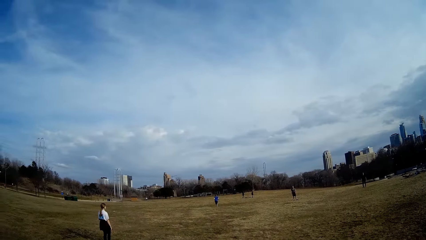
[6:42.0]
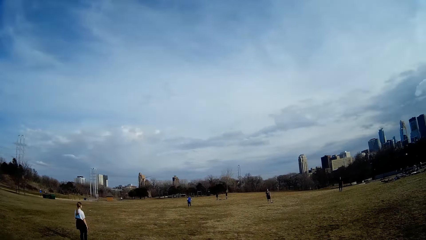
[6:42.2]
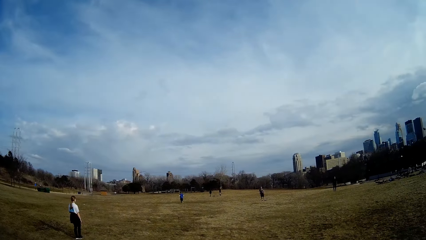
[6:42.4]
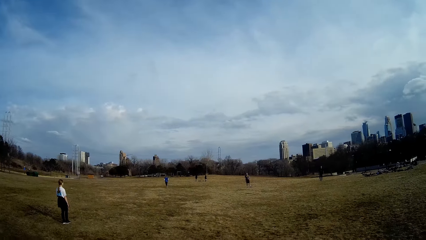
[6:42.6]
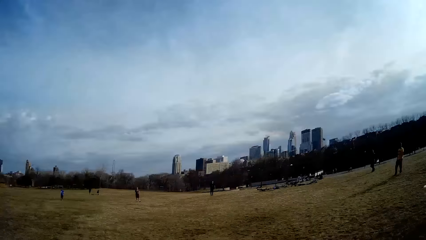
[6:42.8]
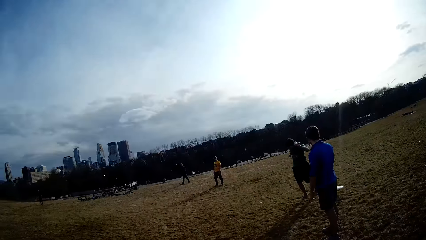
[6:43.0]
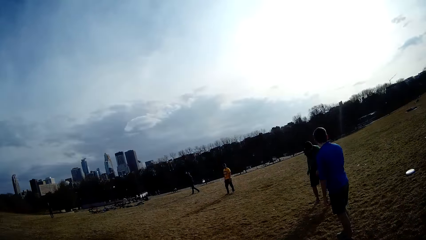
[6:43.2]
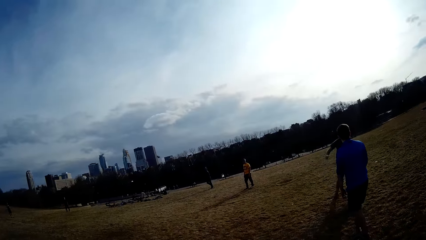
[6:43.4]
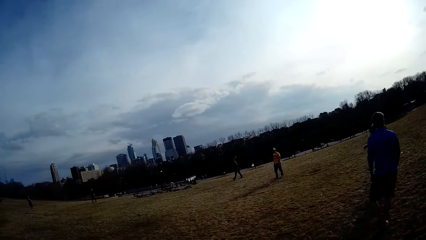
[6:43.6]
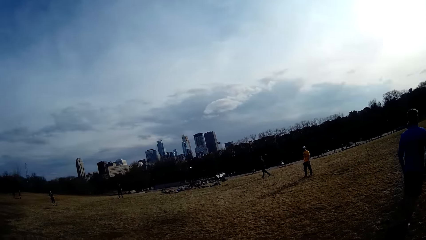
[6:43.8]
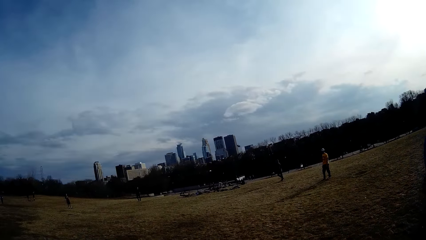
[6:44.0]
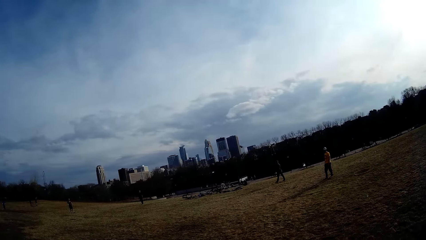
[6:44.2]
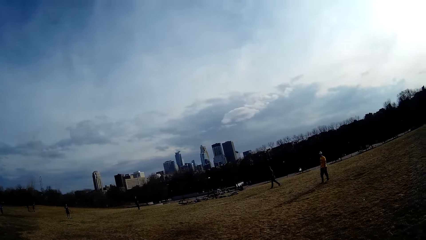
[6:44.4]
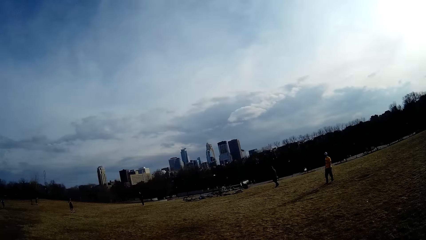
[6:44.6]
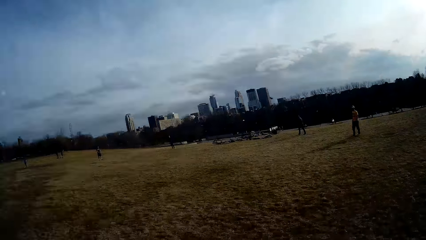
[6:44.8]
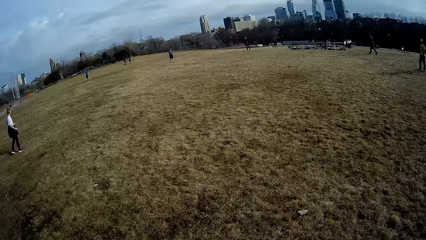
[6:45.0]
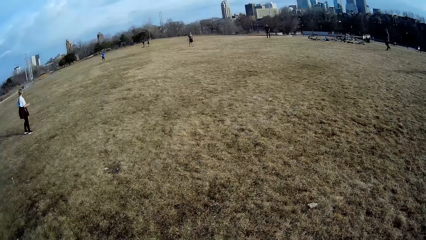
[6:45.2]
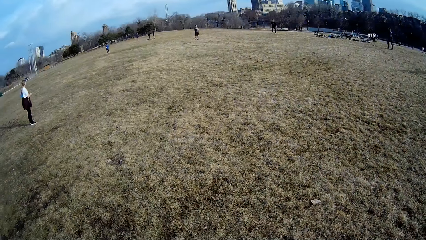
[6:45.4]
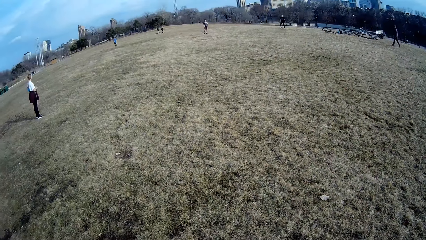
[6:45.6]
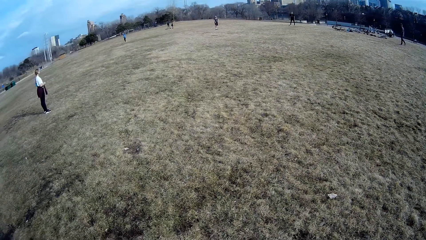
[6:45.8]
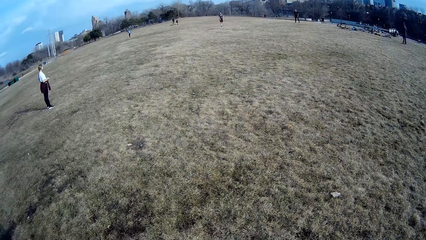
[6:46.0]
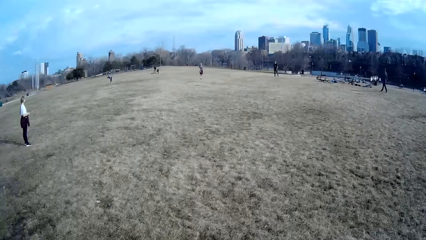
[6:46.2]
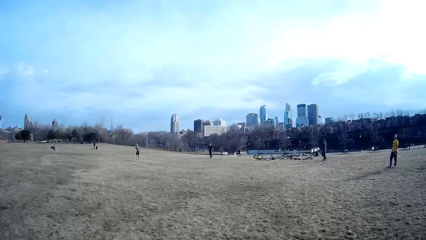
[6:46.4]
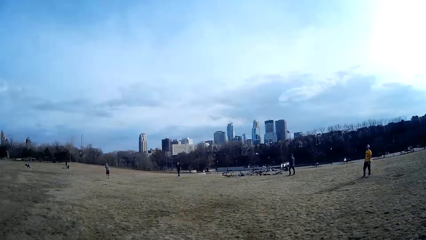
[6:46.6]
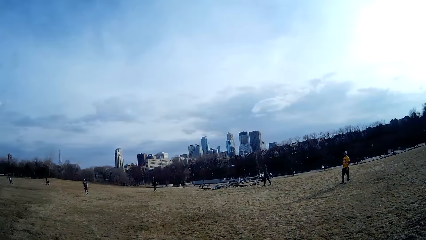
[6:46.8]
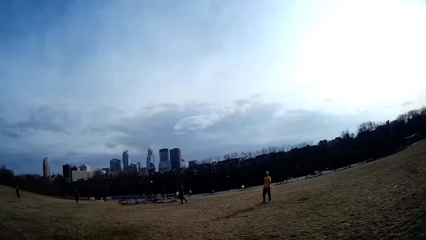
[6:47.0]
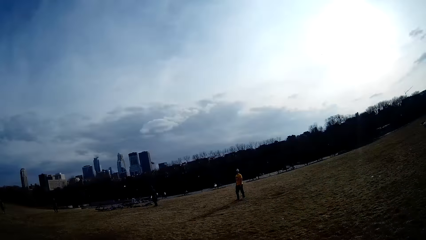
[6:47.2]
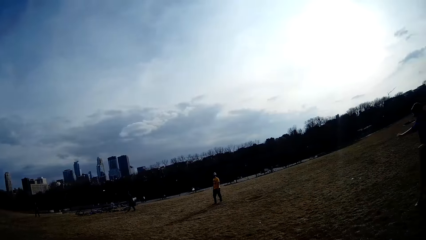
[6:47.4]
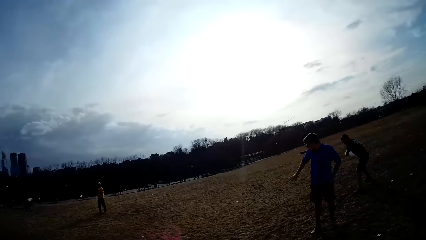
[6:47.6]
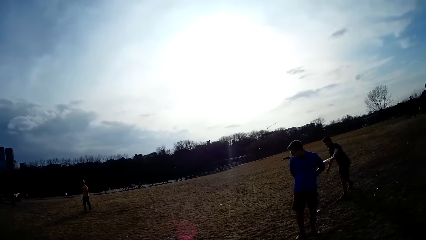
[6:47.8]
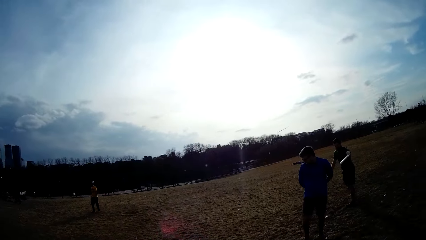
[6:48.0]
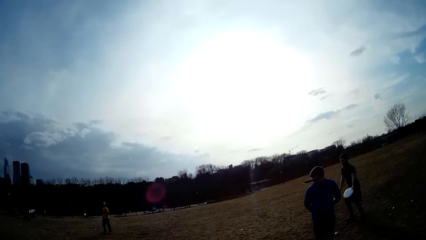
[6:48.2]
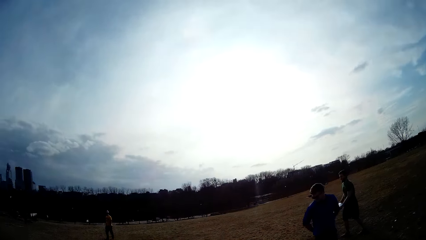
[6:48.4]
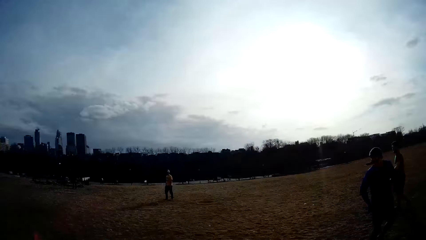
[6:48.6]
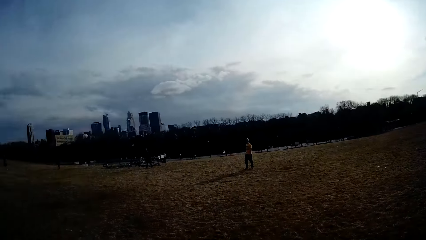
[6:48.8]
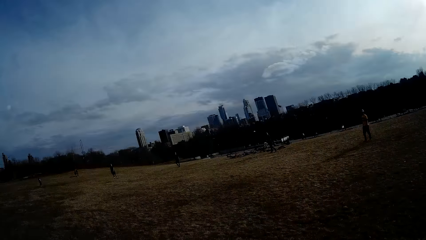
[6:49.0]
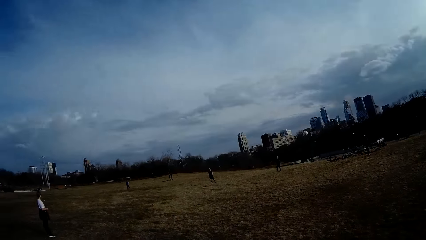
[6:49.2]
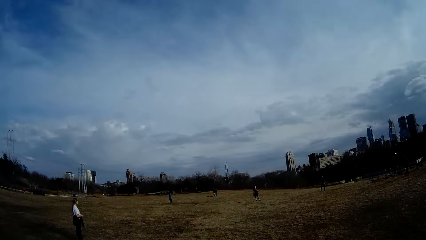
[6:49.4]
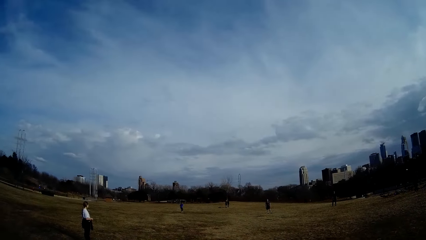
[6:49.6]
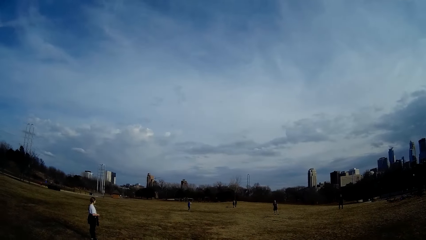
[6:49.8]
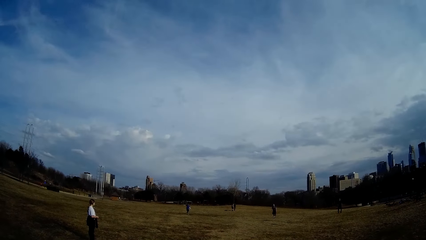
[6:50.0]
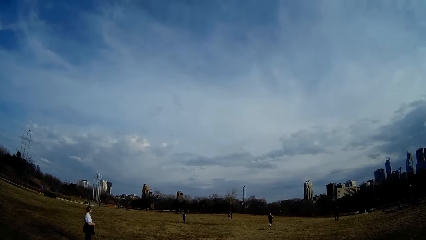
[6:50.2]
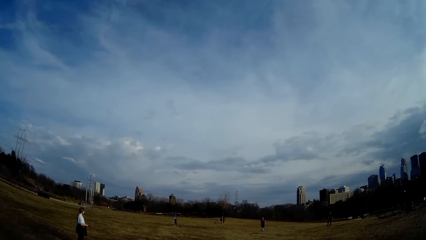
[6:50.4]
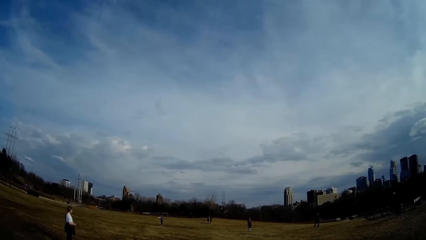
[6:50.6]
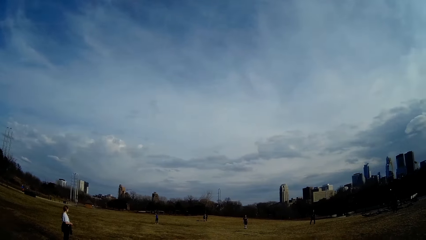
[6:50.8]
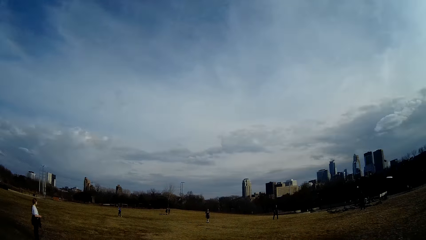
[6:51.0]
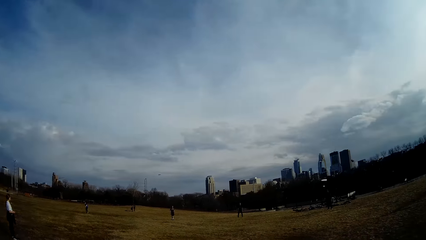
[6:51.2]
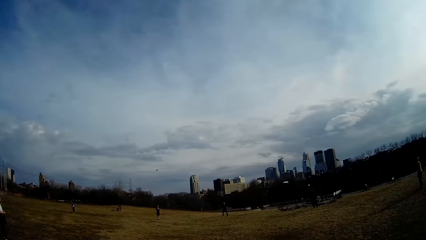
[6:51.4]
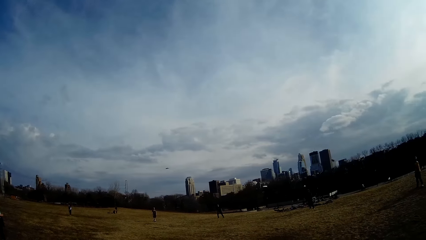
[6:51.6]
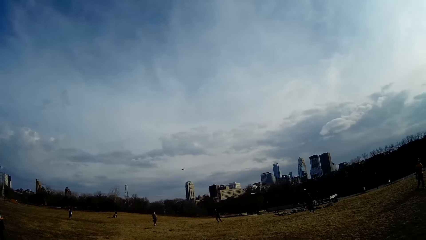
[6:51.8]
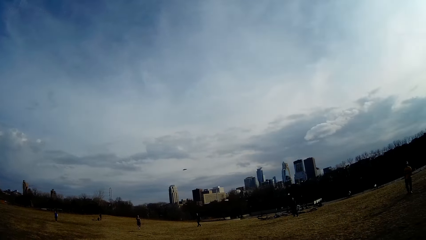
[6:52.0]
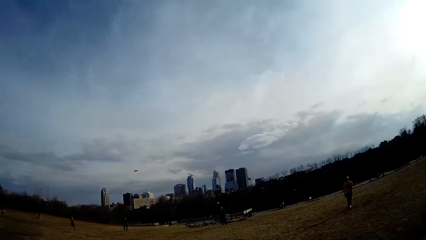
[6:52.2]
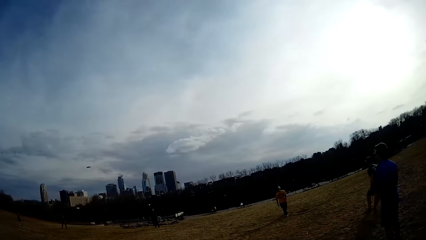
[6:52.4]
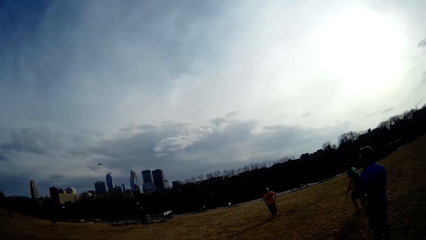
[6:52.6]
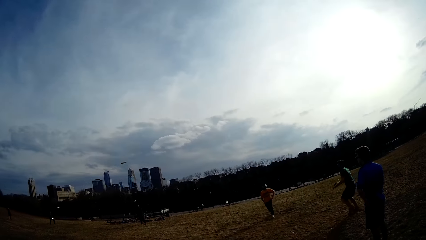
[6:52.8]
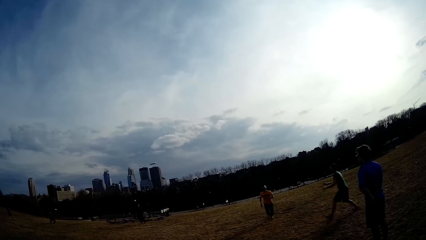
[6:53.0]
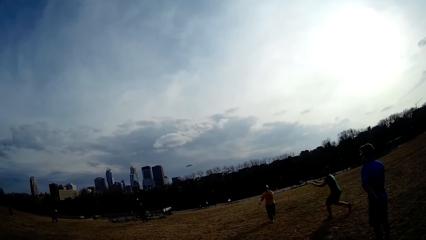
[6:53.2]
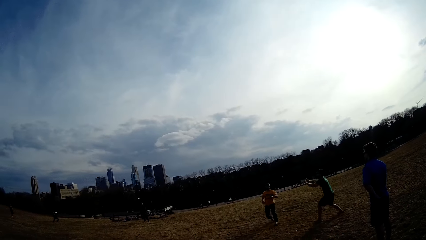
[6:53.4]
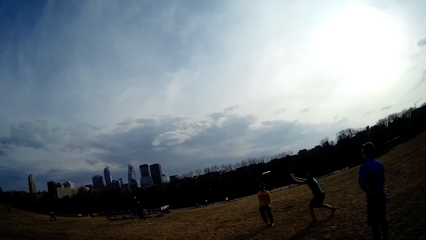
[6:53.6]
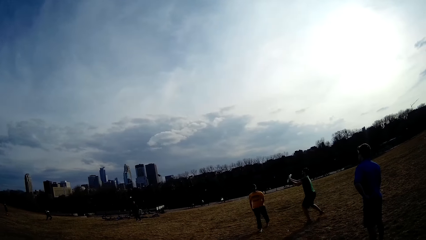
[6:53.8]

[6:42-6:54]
A man picks up a ball.

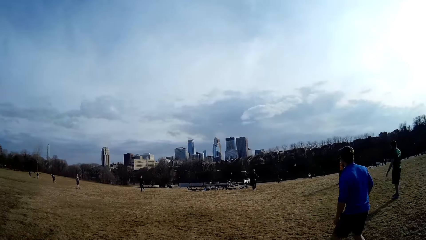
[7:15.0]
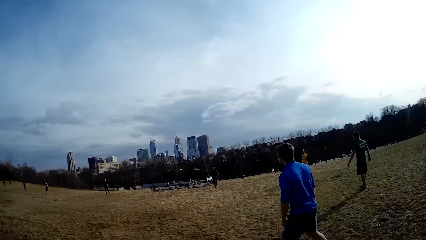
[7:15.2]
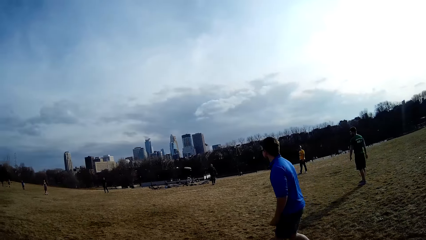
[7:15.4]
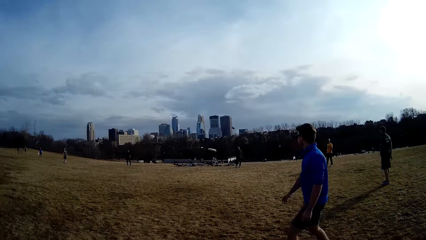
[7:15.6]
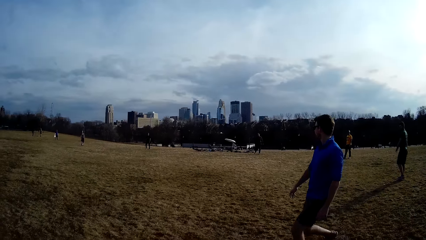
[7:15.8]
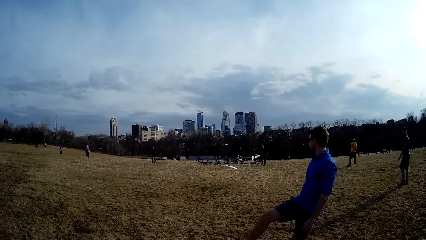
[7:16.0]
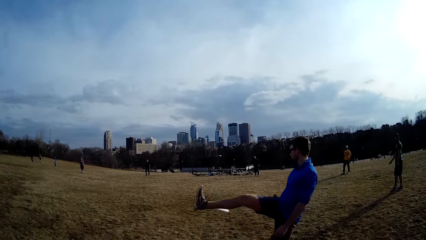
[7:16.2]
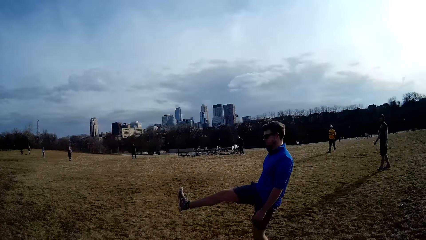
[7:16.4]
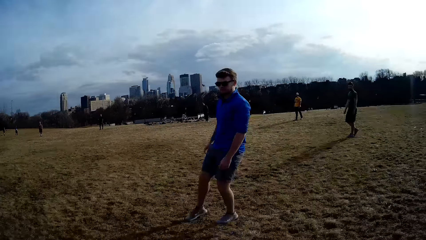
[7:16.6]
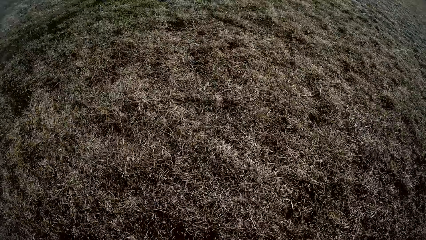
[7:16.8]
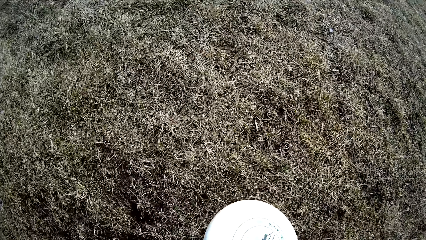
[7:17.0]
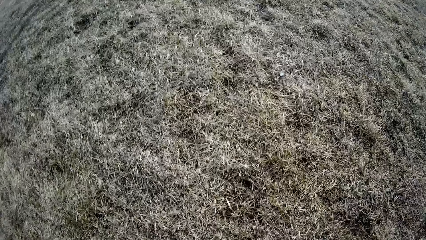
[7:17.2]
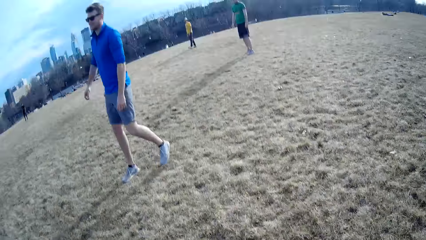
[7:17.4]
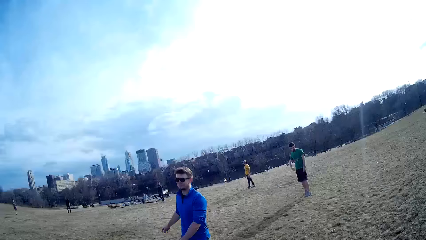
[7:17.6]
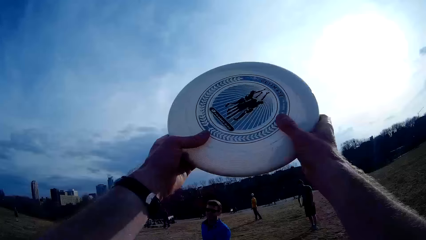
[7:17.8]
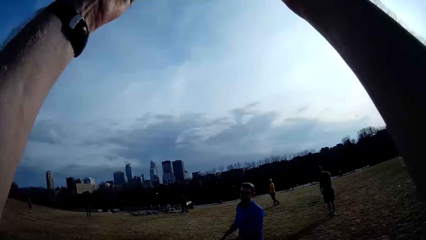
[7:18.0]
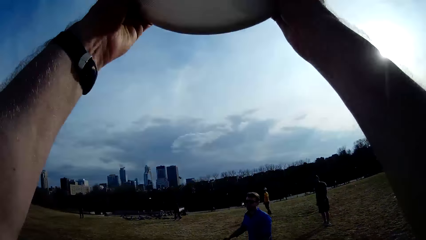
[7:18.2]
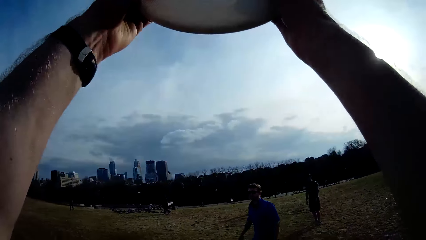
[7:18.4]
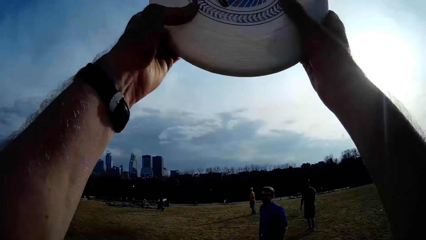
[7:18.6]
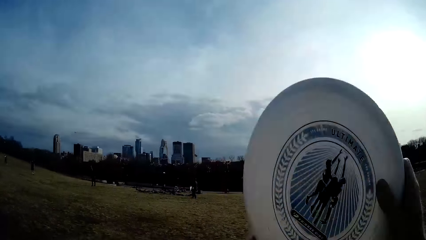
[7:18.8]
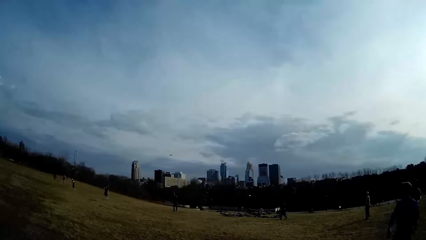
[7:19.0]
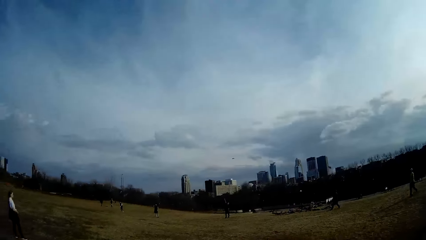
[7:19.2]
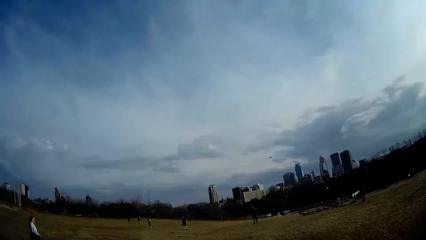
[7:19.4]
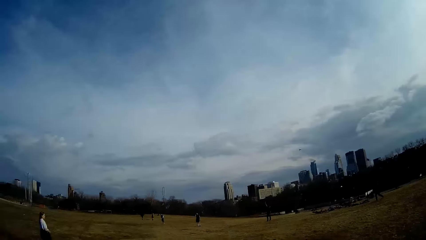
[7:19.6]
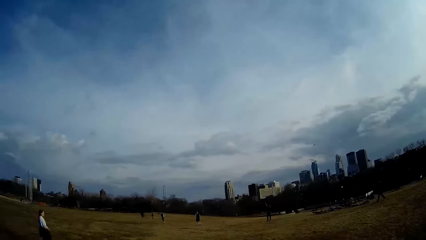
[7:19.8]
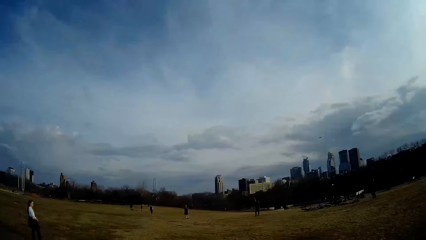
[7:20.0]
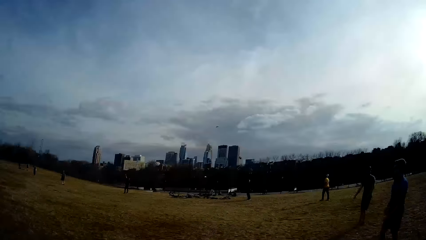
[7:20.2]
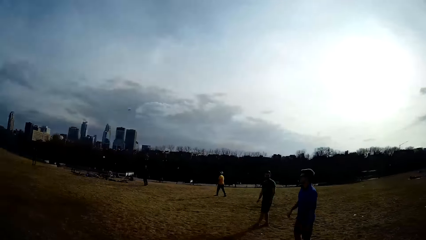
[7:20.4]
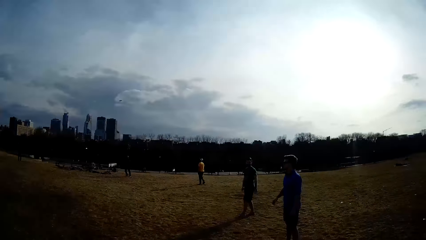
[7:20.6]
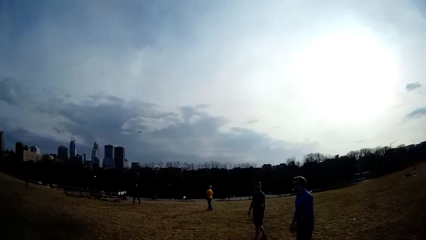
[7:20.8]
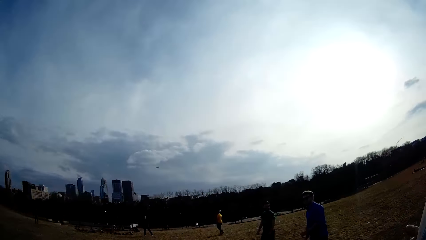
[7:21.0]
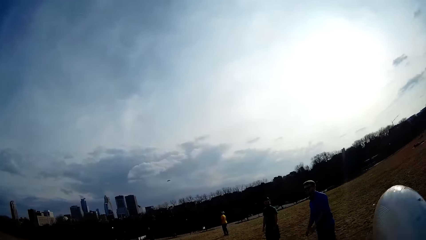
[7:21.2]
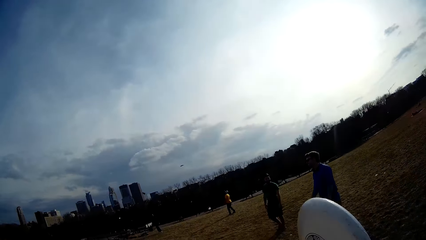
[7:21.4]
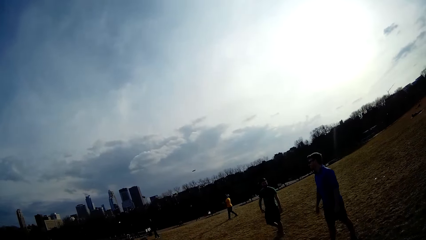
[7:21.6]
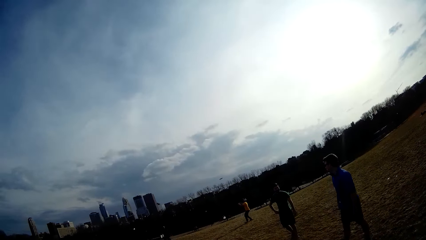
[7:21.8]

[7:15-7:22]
A man tries stopping a ball with his right leg. The camera wearer lifts the ball or discus with both hands. They hold the discus.
